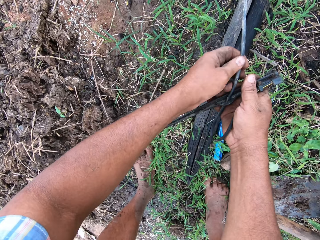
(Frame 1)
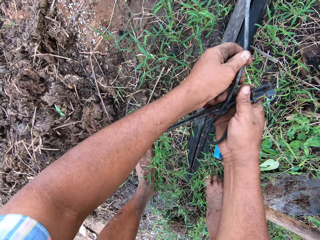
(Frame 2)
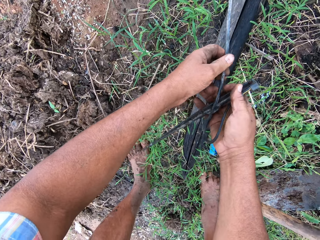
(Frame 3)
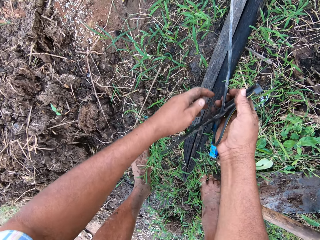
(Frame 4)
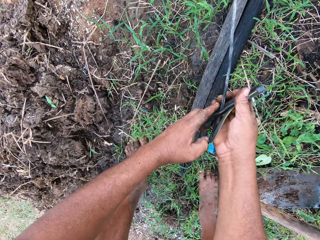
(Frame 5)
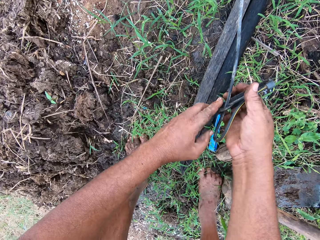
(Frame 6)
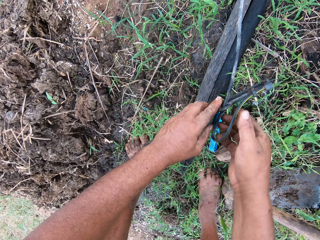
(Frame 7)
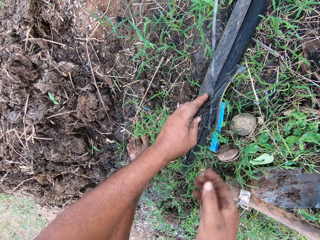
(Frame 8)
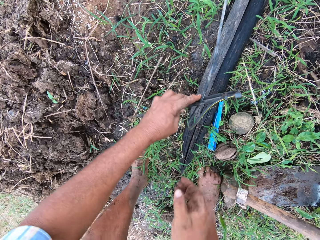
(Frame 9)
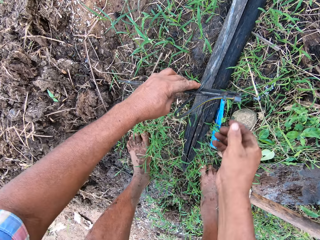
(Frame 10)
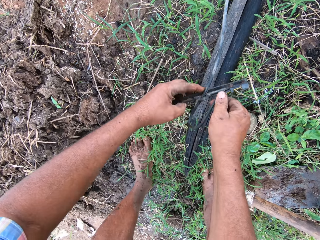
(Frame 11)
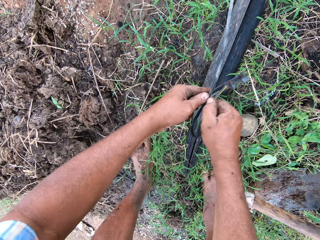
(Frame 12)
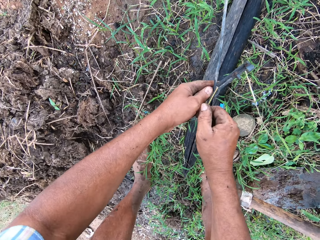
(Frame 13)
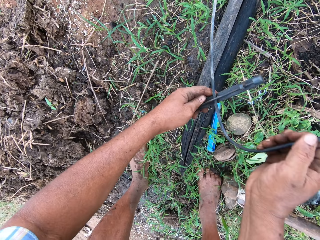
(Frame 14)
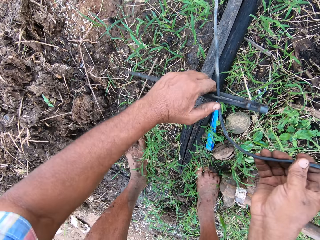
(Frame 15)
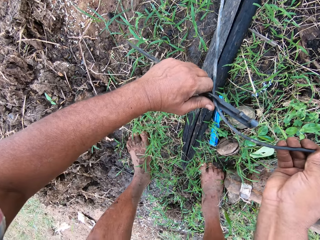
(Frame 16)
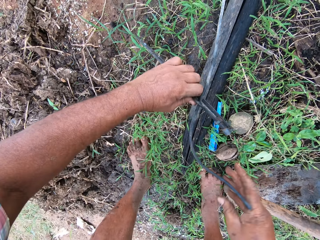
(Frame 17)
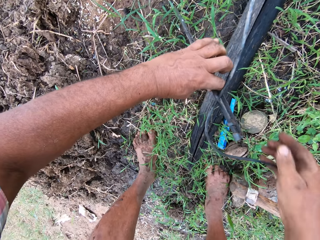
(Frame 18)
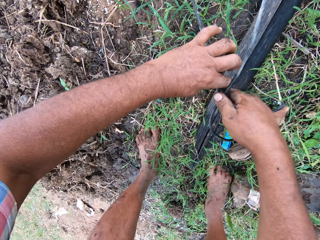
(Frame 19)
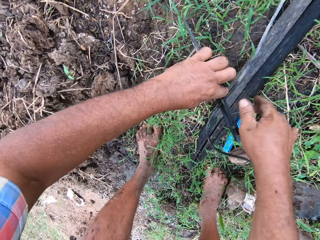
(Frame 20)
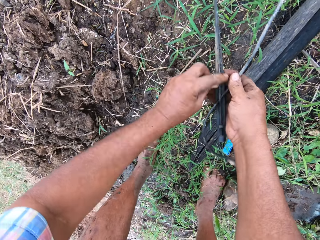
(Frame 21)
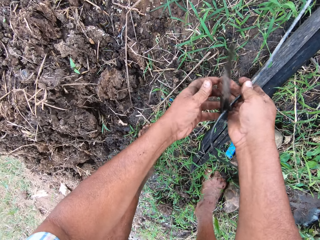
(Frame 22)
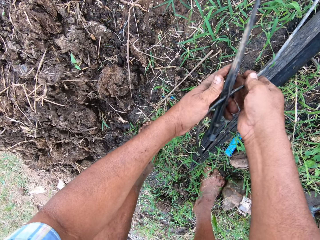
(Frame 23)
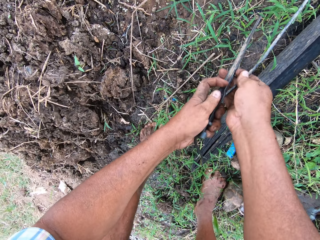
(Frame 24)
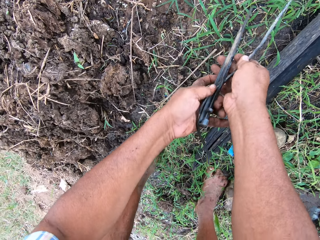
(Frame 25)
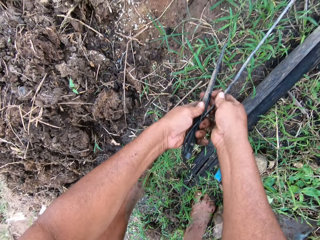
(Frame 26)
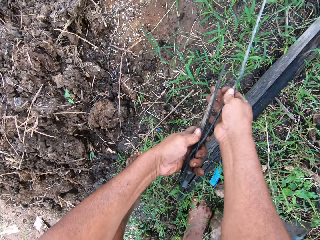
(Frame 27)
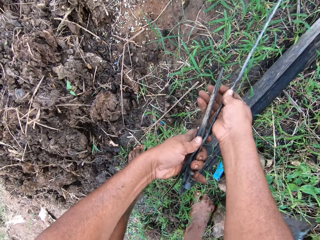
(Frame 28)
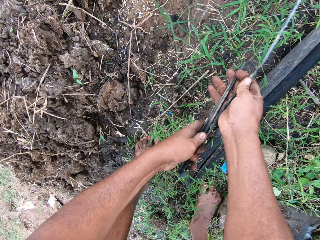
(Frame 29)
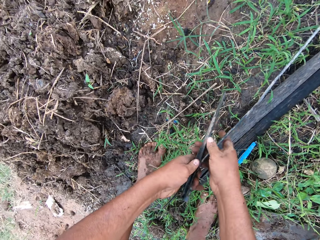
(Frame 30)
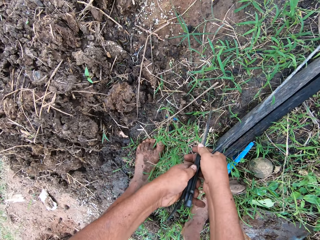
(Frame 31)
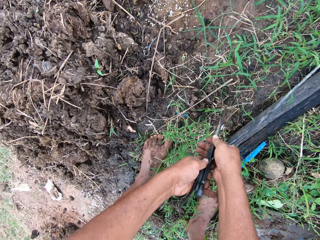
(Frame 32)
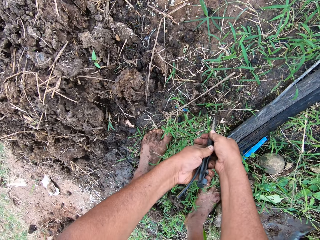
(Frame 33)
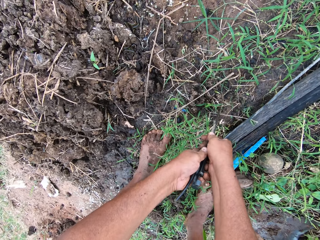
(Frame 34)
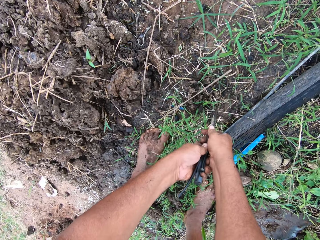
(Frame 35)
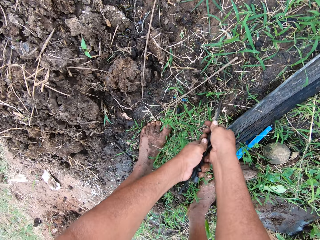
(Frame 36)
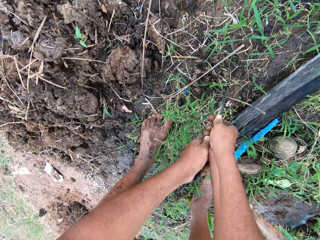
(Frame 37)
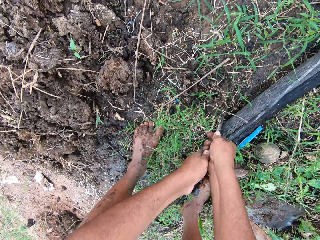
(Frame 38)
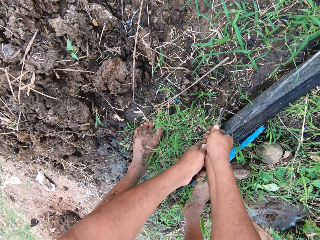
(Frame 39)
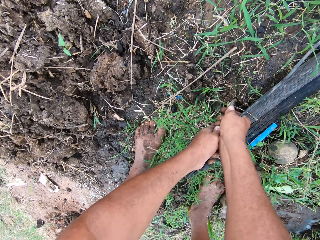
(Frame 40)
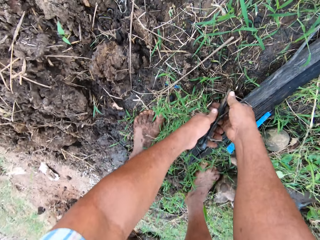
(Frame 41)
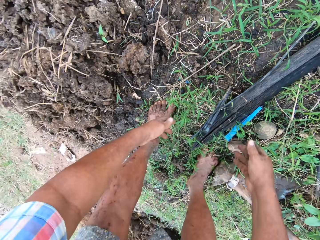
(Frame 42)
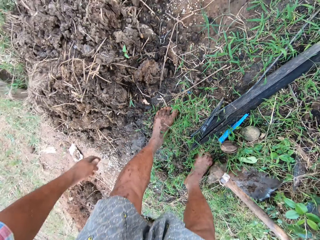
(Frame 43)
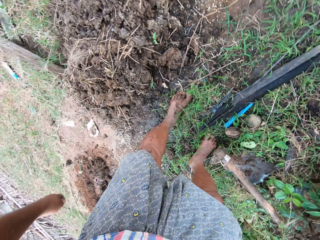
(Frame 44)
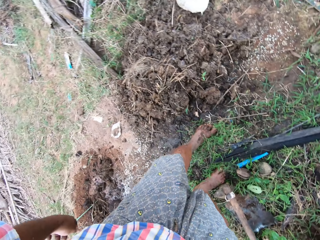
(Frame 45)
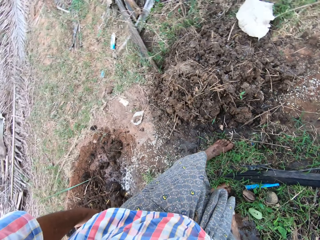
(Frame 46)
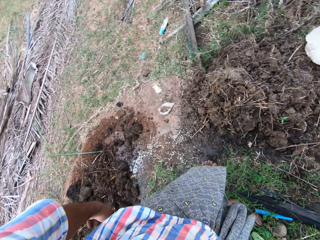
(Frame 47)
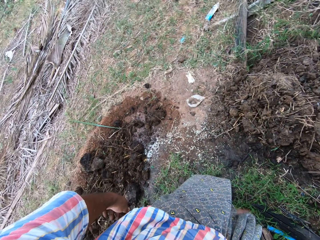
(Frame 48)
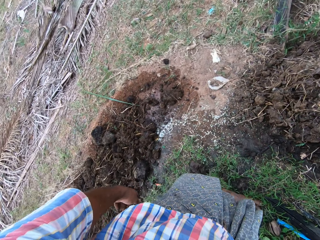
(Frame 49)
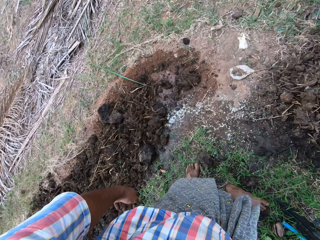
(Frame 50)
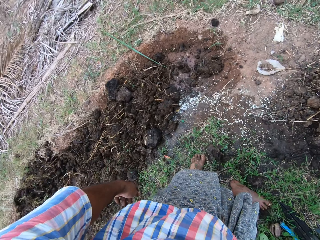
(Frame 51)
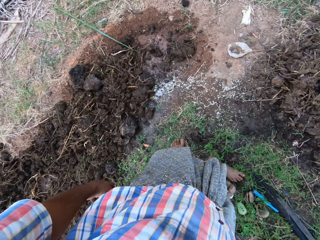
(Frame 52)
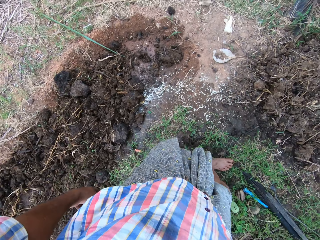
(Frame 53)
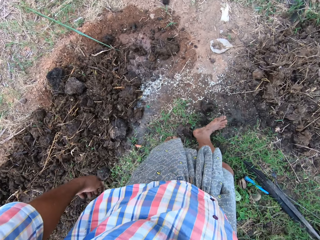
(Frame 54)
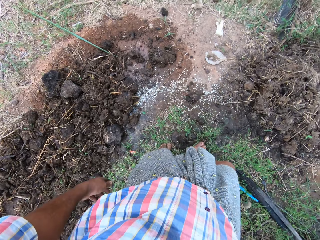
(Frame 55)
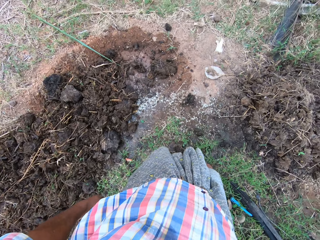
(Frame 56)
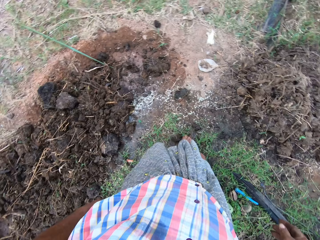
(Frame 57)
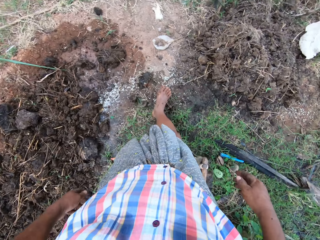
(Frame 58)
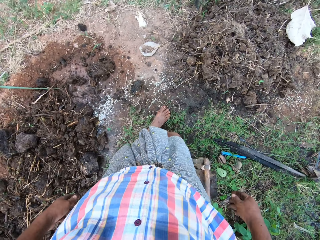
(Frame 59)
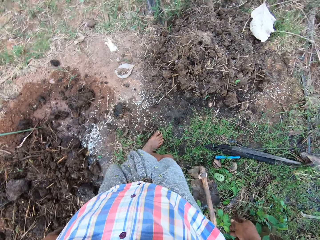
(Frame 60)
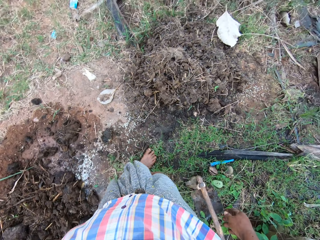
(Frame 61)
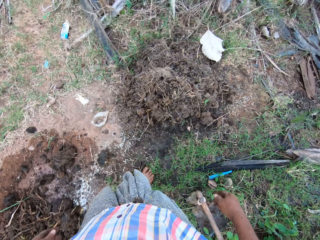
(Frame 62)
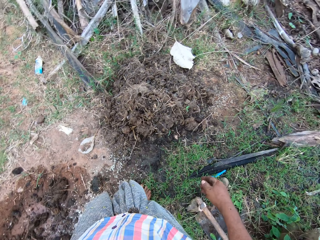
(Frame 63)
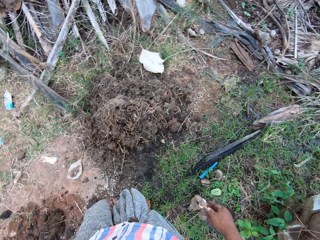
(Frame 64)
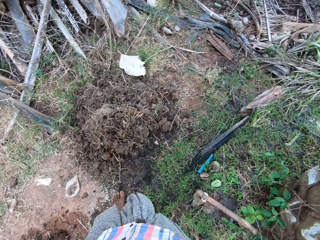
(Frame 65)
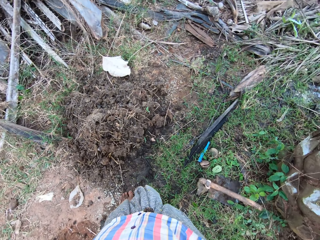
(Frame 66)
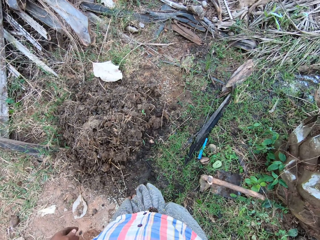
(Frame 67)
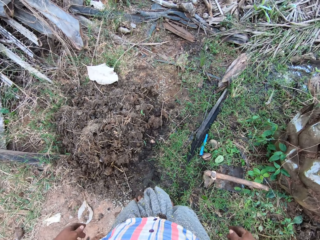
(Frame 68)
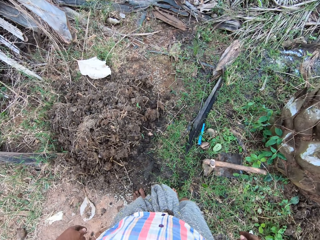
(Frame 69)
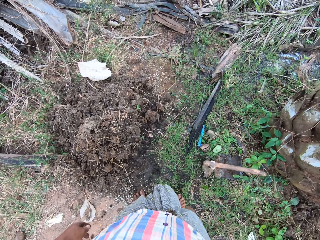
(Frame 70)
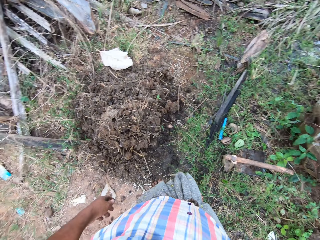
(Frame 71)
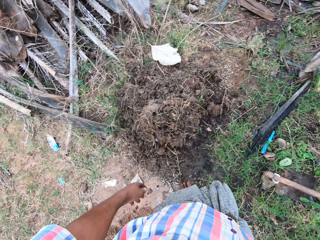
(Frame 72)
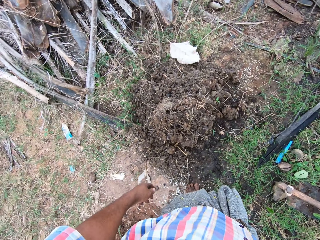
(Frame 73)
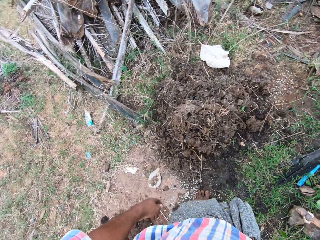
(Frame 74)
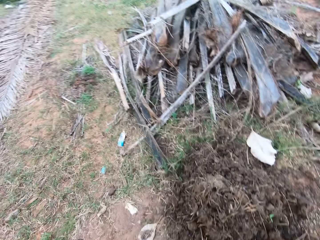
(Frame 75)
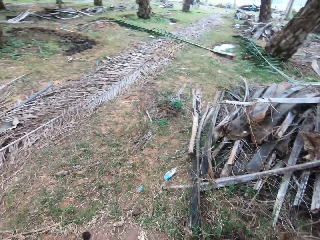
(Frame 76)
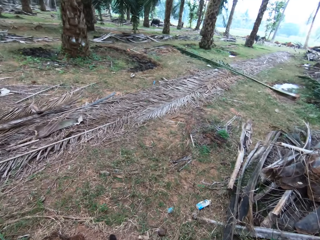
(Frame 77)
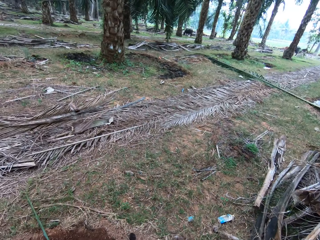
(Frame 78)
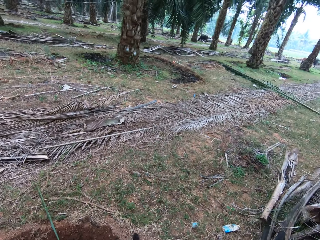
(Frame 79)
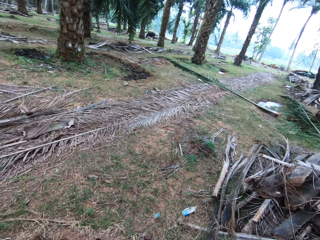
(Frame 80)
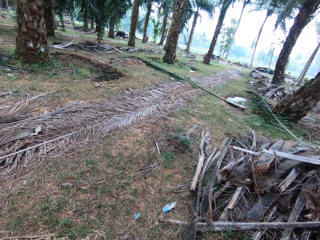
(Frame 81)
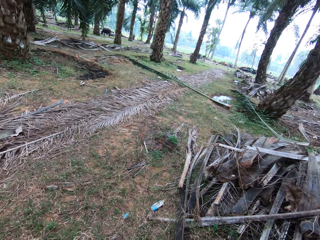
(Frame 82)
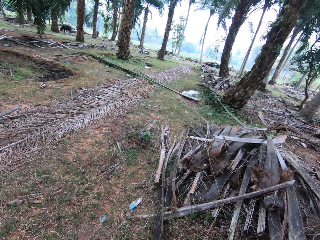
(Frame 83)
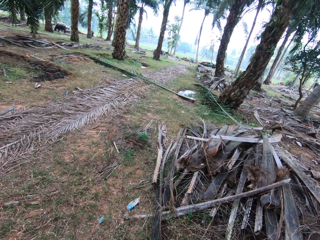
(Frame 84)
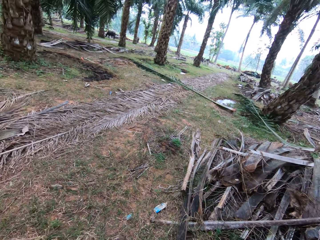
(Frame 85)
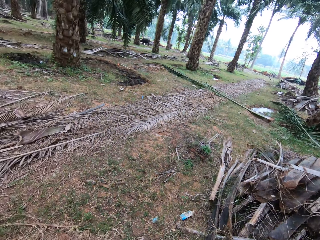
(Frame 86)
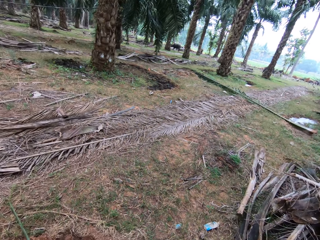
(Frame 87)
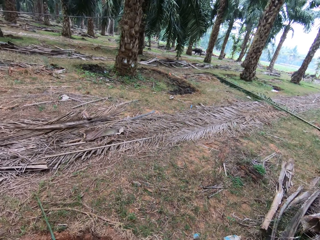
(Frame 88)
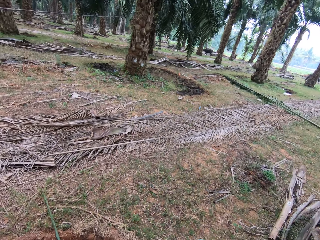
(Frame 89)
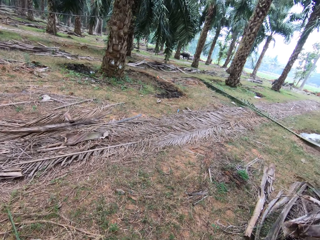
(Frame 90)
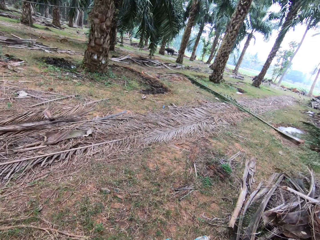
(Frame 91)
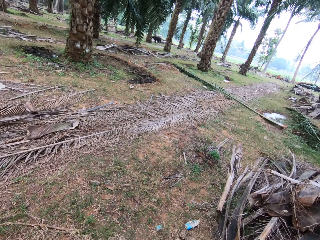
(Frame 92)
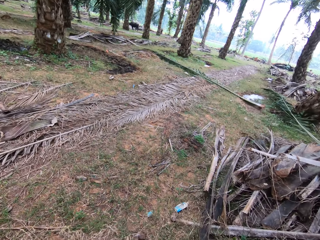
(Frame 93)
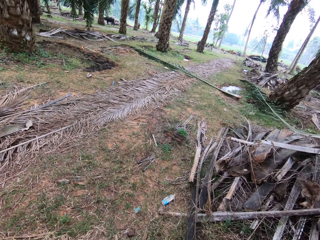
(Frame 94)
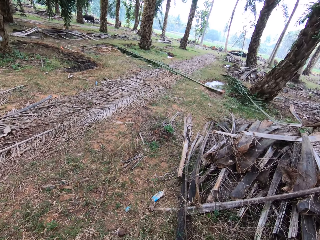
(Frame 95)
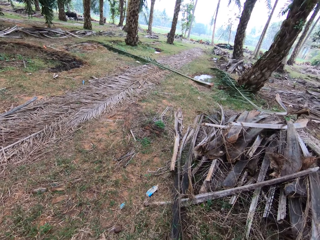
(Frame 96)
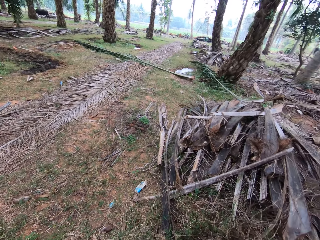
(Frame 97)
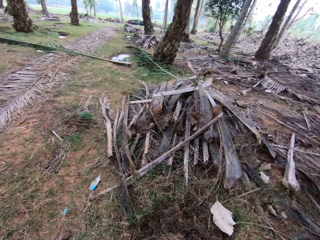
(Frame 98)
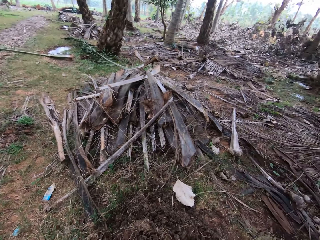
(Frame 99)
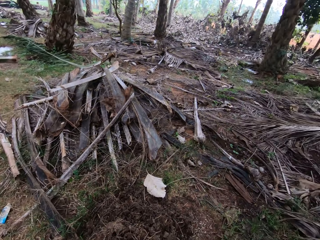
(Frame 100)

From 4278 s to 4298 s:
The camera wearer disconnects the pipe from the water jet. They pin down the water jet to the ground. They walk around the farm. They kick the soil on the ground. They move the manure. They look around the farm.

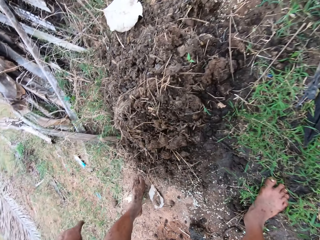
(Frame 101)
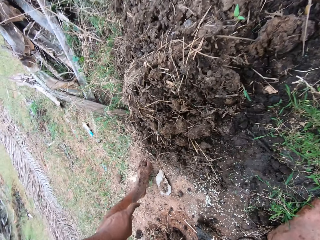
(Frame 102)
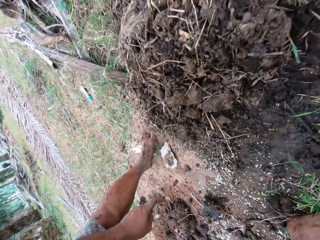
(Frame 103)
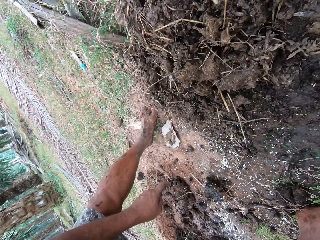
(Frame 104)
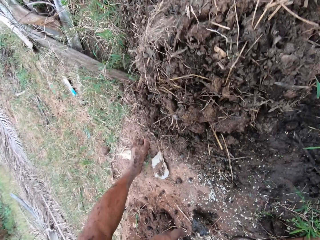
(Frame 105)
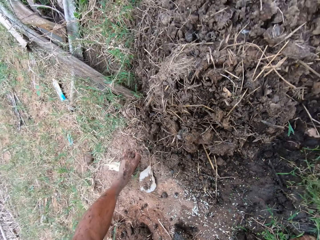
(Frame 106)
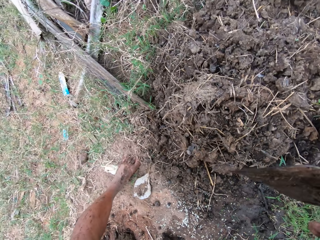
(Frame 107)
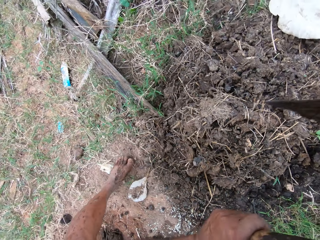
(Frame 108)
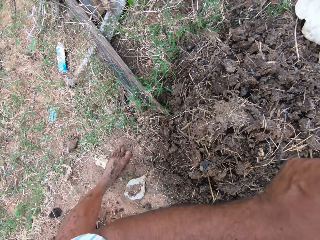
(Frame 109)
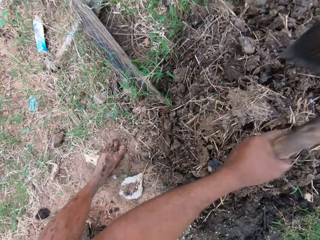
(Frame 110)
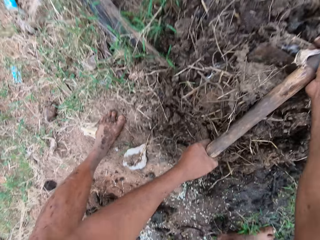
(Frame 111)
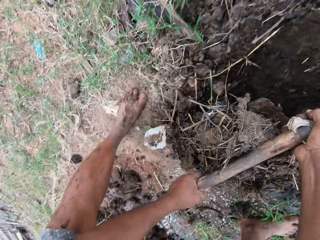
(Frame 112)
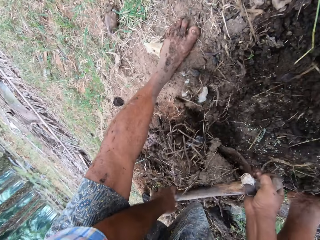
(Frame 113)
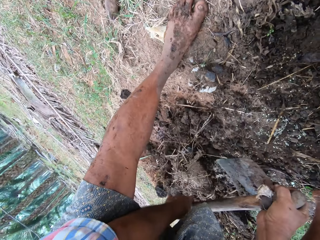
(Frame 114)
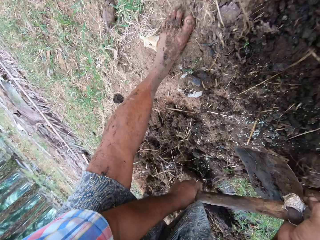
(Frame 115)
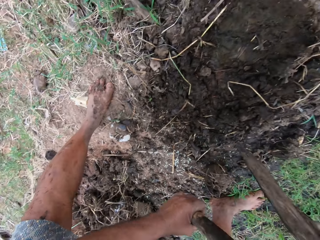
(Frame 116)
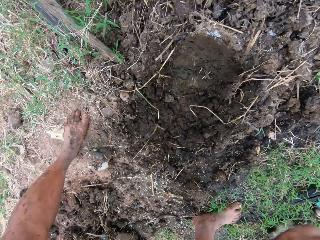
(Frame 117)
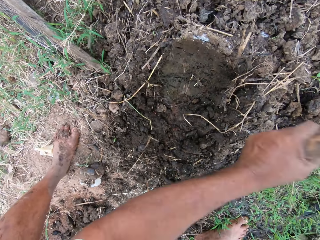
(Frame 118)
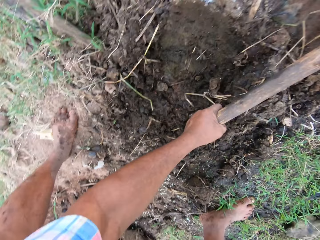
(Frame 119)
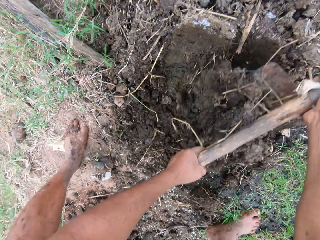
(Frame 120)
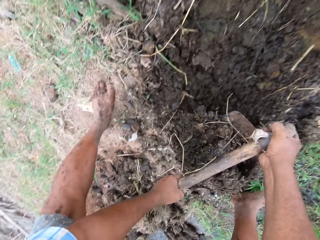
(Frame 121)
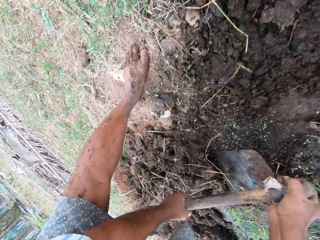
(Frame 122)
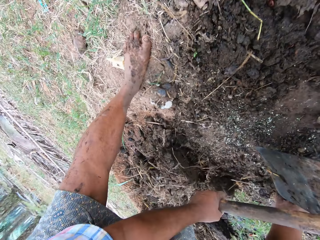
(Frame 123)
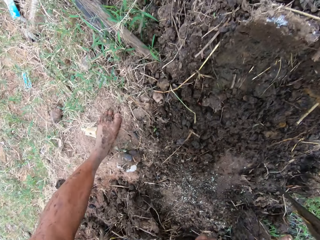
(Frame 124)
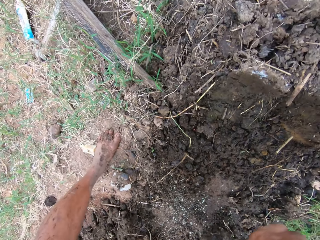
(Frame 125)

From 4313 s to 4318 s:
The camera wearer spreads the soil on the ground with the hoe. They pull the manure with the hoe.
